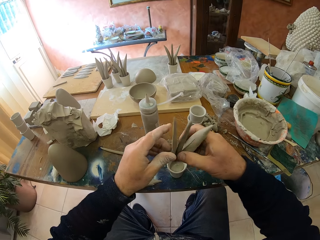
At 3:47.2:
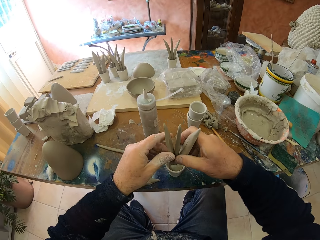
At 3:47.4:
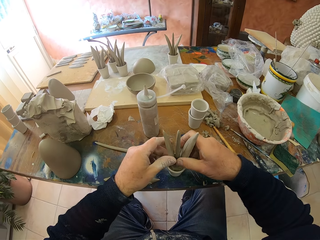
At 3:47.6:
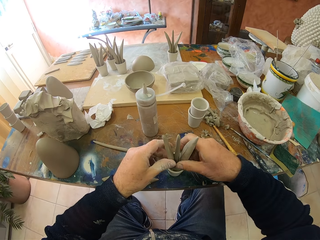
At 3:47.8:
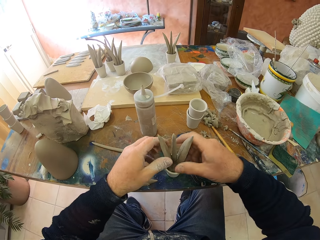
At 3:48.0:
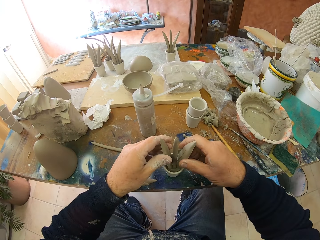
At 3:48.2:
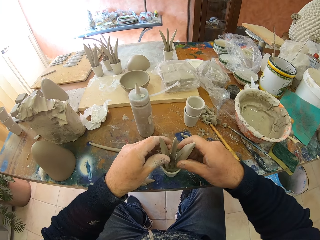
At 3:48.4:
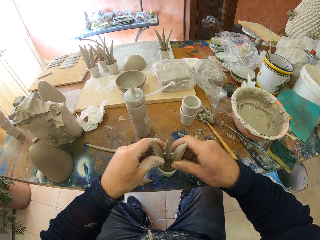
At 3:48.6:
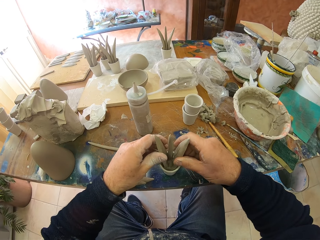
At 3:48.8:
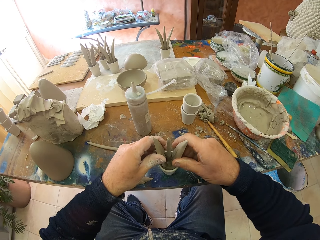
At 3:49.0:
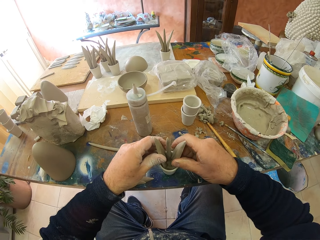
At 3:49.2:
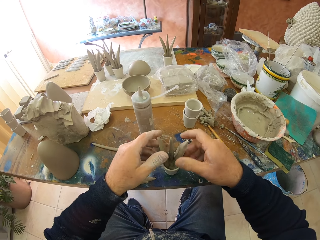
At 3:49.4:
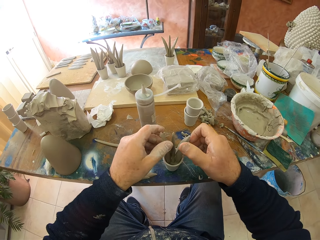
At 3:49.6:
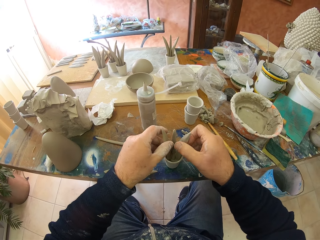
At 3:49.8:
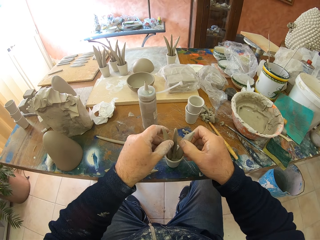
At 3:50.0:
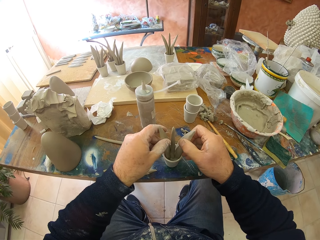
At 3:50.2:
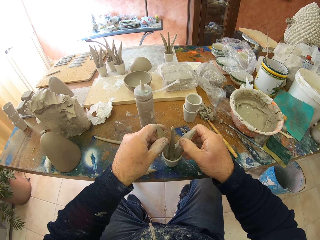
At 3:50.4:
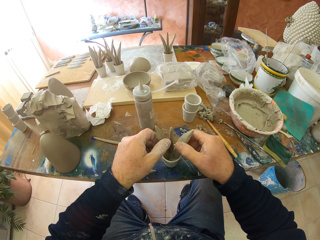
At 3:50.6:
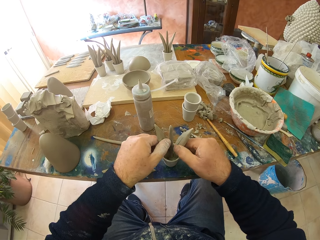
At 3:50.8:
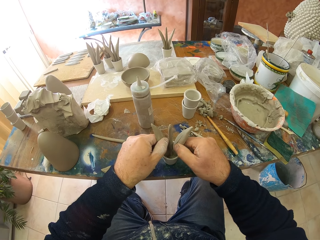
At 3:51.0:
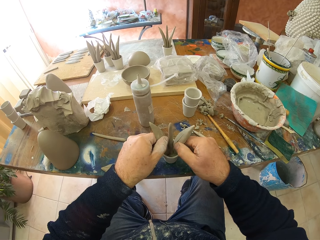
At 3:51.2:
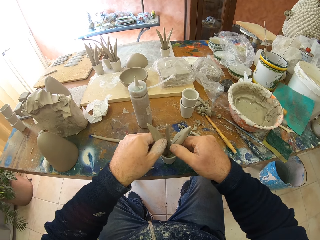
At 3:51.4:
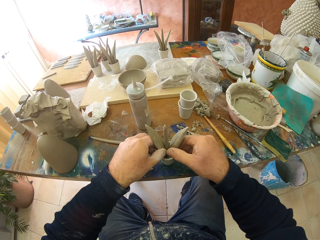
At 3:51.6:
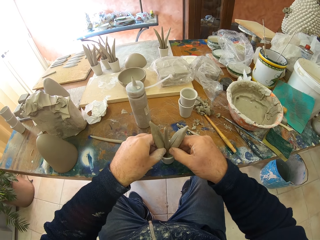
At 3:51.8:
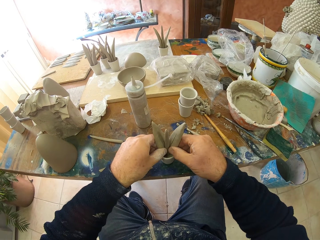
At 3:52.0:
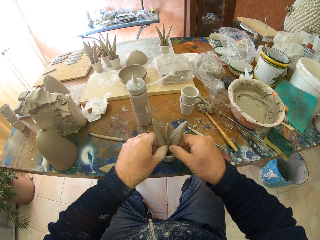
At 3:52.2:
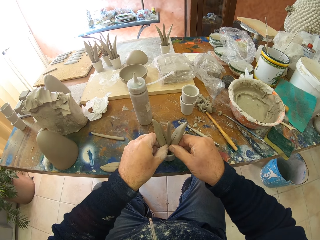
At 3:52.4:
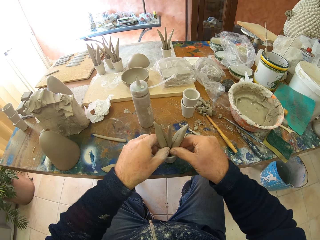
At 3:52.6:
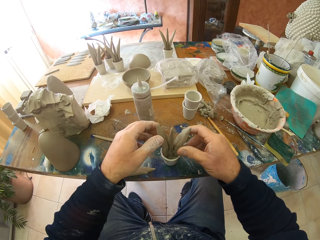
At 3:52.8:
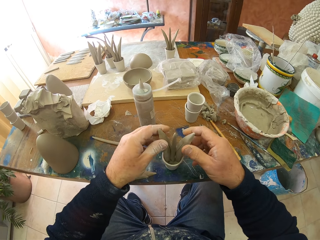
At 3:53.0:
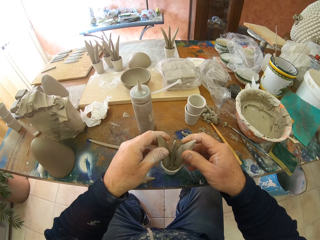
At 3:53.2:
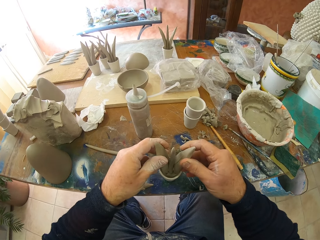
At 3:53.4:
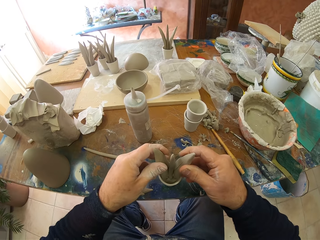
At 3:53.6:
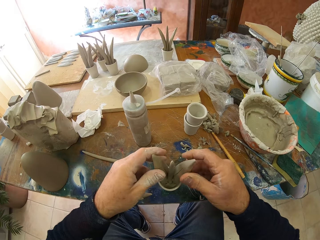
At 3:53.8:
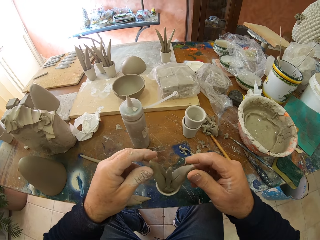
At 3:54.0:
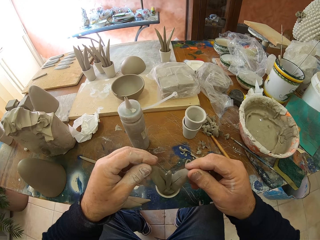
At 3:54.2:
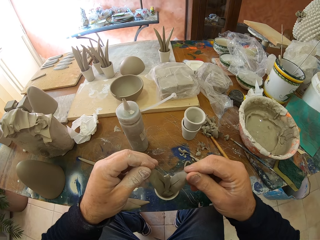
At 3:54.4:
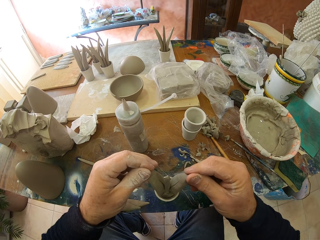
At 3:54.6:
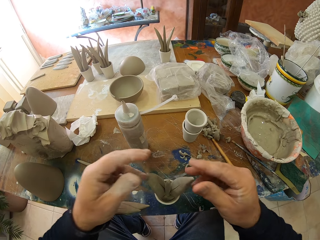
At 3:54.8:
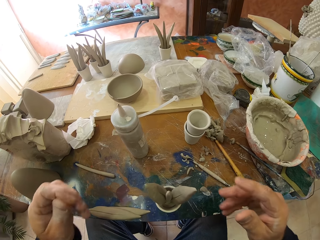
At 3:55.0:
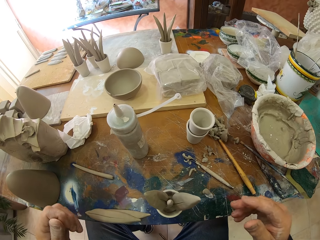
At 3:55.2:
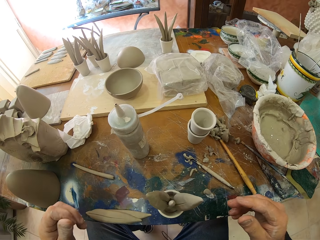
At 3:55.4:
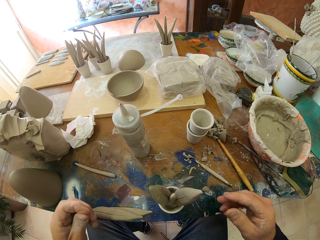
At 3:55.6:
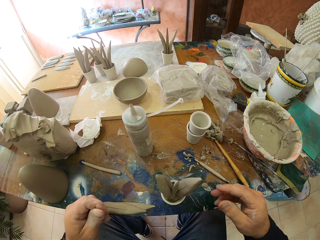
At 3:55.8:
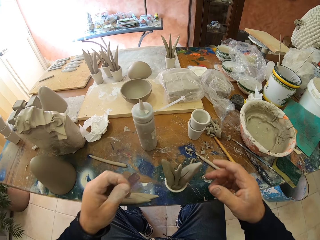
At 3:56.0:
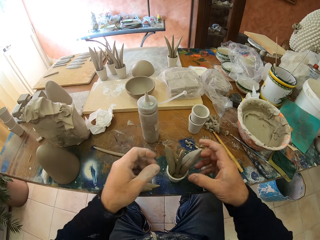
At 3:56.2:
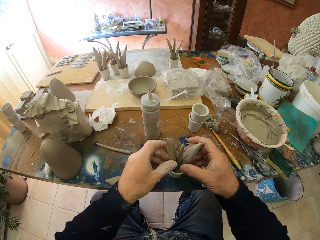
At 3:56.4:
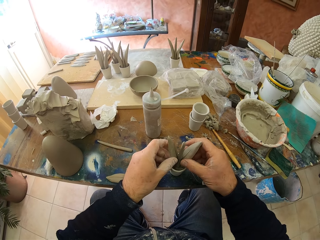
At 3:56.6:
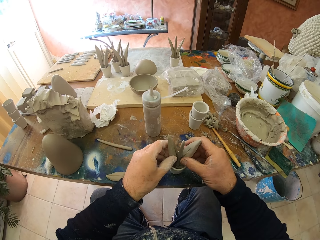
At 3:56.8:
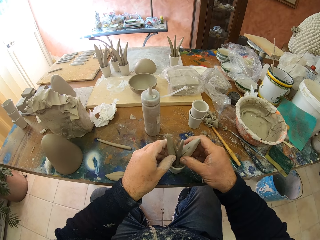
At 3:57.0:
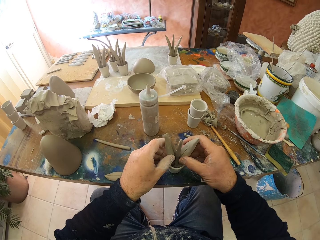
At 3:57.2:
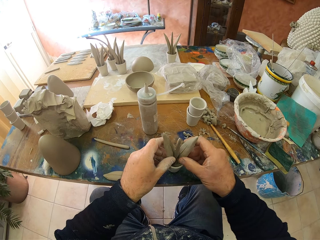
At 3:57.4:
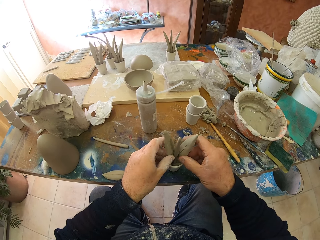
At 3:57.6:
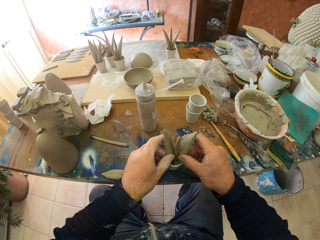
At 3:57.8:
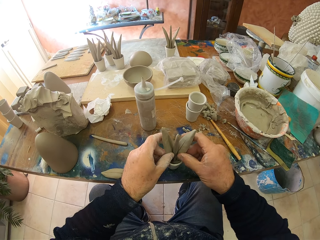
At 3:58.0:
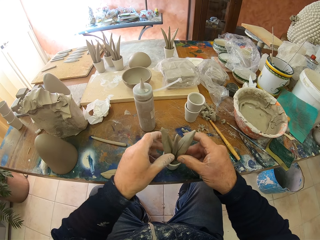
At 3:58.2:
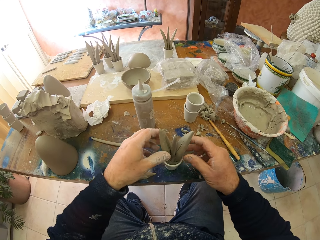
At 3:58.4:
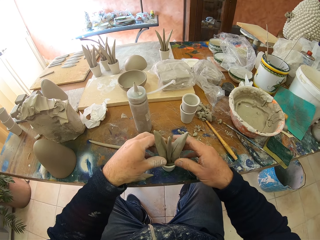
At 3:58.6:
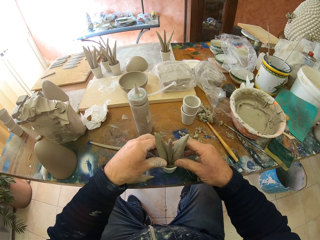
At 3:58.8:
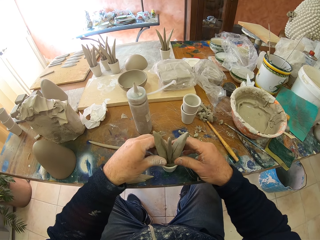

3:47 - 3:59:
The camera wearer puts the pottery or leaf in the pottery on the table.

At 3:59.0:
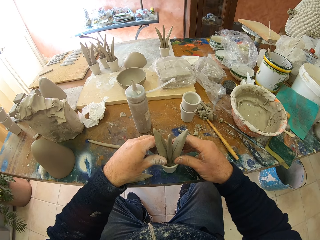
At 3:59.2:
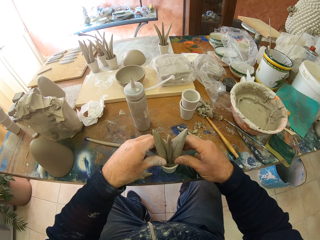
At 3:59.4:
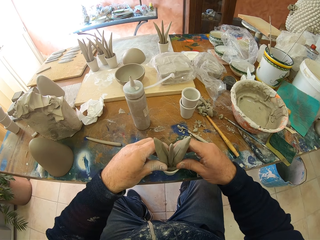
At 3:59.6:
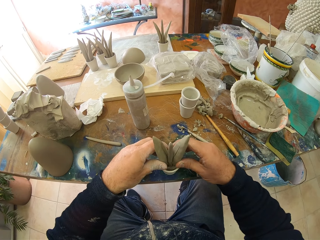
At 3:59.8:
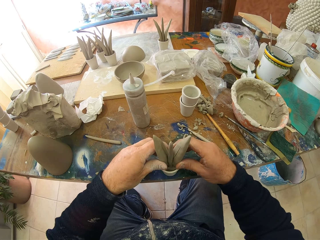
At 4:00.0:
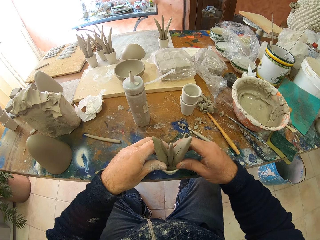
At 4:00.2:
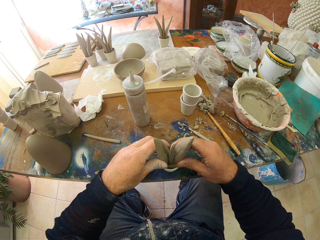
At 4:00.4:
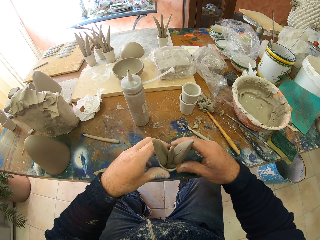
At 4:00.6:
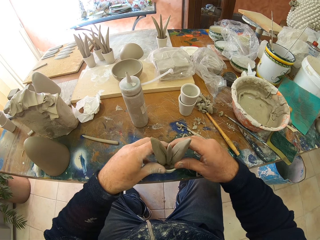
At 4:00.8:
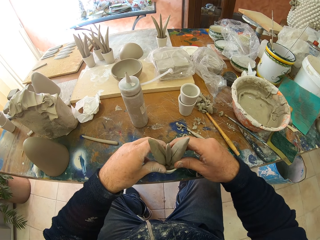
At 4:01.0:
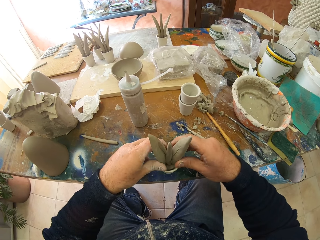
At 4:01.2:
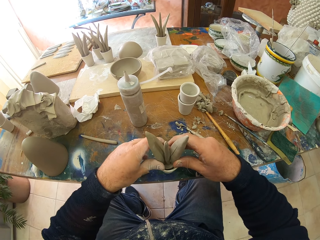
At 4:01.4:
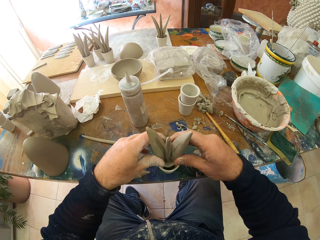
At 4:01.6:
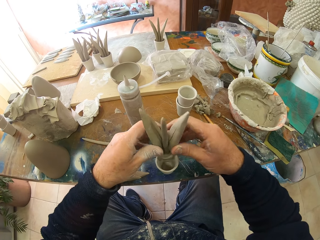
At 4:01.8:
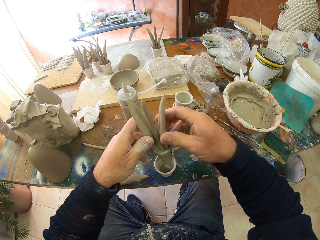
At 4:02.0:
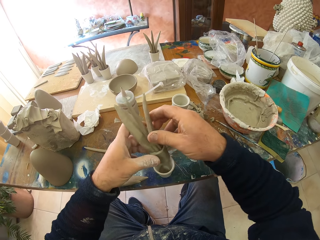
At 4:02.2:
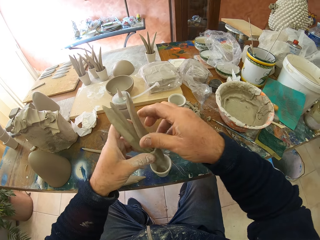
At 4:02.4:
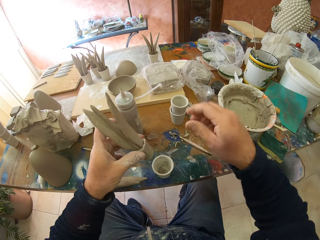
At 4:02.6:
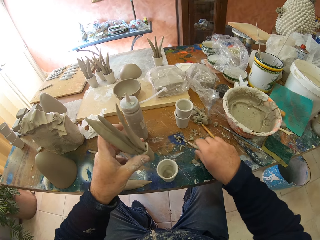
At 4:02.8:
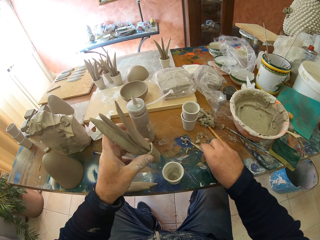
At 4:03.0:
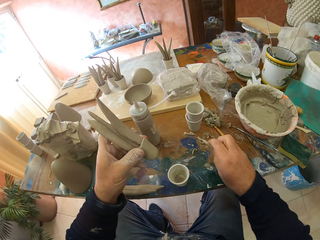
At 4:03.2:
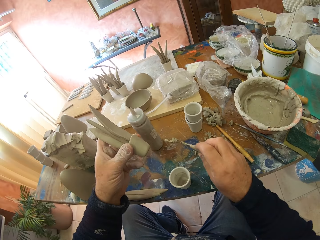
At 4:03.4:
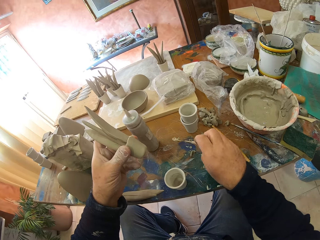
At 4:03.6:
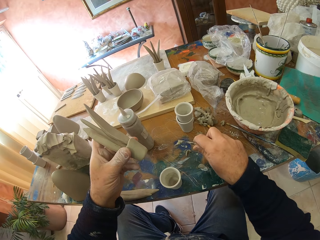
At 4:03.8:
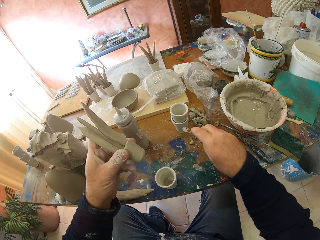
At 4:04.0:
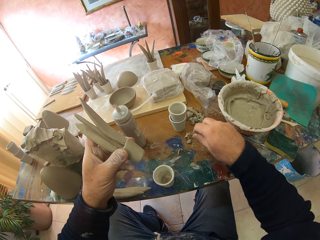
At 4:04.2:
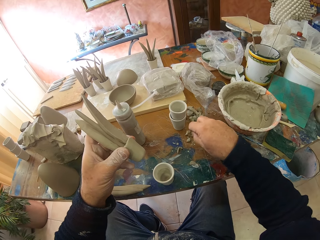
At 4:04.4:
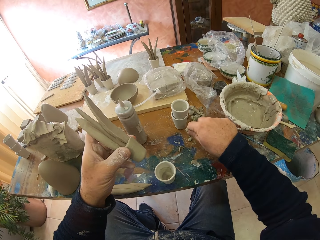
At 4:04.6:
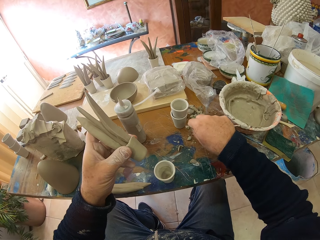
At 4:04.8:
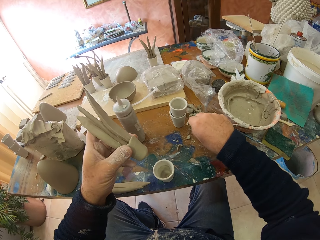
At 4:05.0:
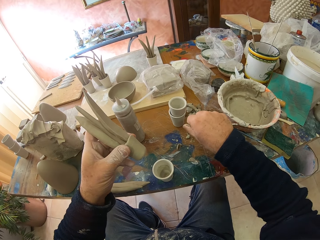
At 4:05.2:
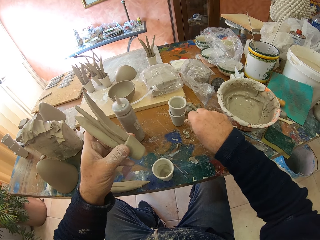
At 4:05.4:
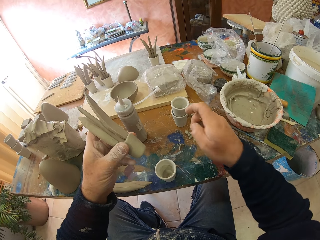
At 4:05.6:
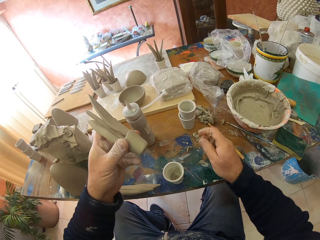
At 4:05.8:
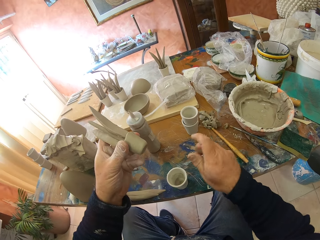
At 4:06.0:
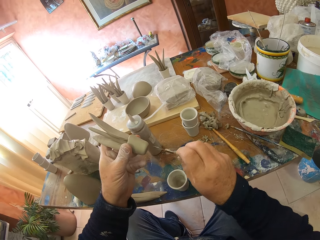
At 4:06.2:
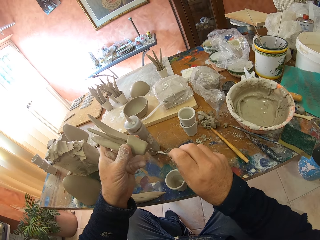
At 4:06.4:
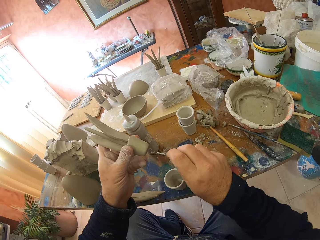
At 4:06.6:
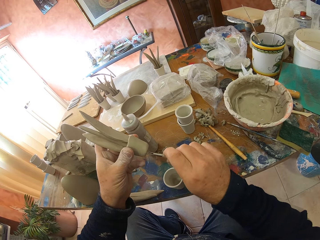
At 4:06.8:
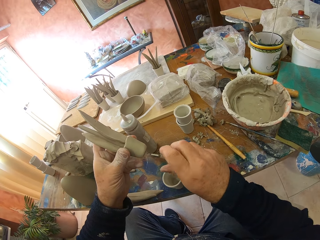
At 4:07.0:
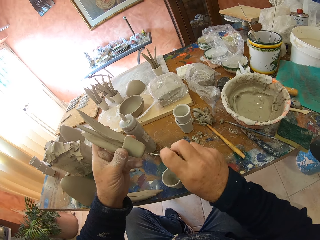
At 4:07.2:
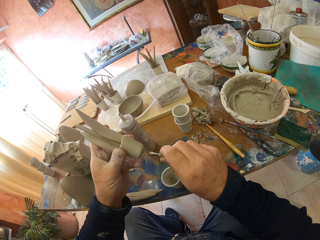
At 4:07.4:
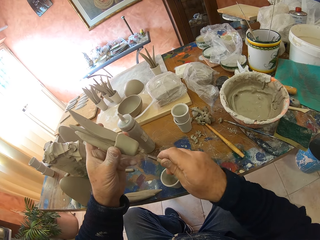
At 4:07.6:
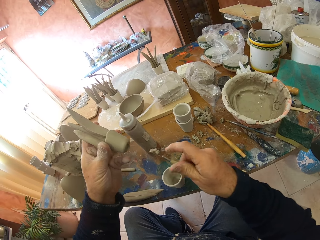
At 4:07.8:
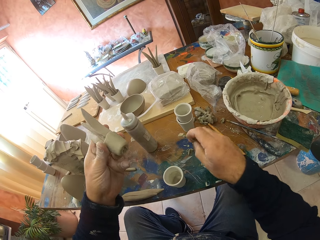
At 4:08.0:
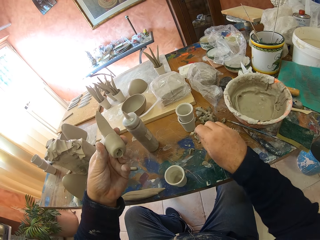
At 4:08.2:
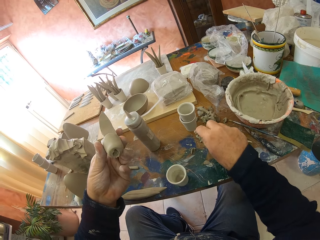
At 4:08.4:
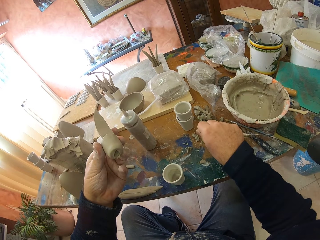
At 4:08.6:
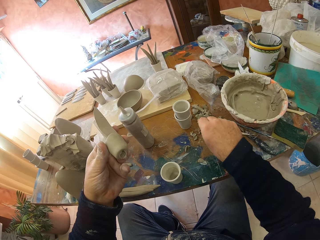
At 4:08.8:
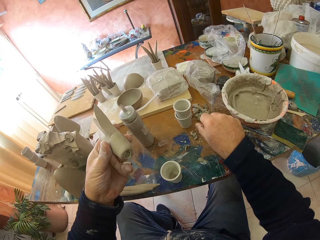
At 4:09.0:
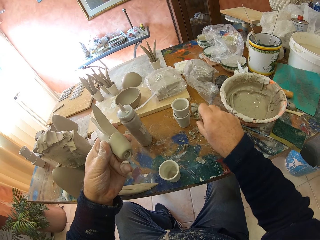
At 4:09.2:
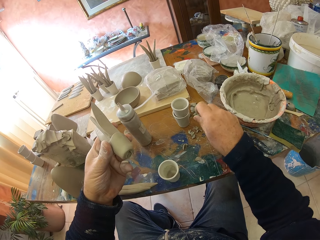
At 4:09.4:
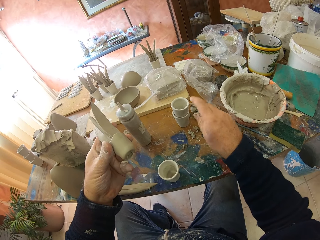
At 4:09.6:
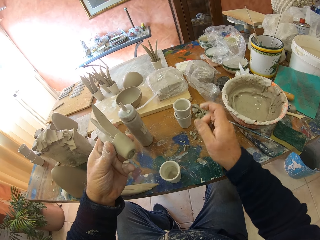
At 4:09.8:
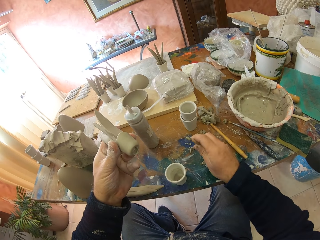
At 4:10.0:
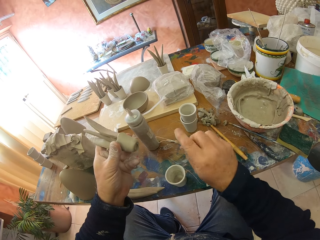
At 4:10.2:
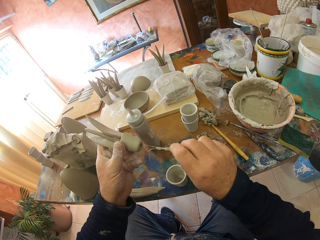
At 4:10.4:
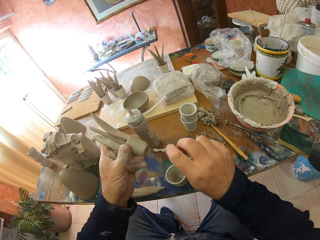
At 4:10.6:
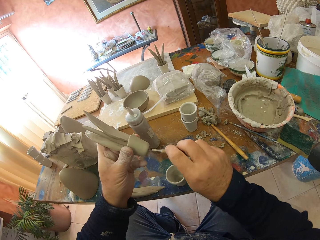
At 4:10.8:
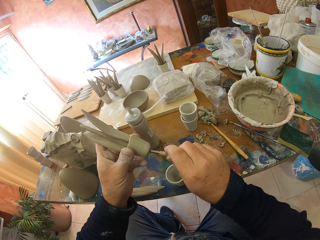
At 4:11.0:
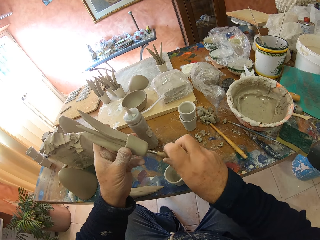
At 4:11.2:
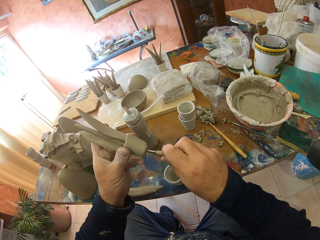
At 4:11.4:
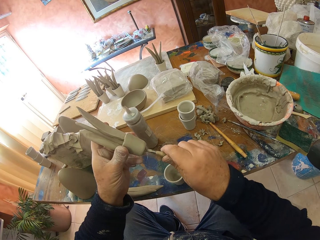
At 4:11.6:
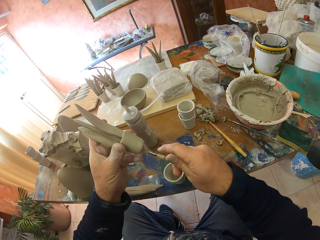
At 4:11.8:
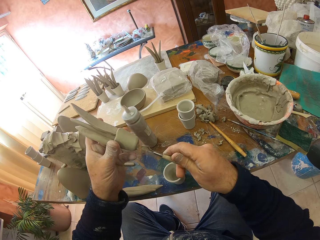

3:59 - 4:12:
The camera wearer picks up a stick on the table. They pick up the pottery on the table. They make a hole in the clay. They remove the clay from the pottery with the stick.
